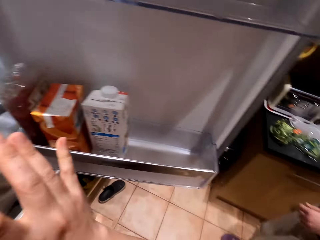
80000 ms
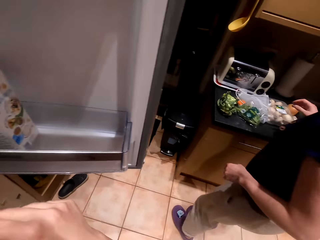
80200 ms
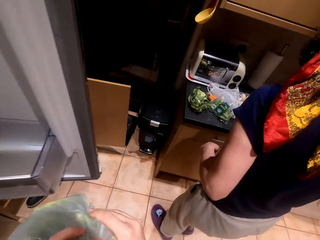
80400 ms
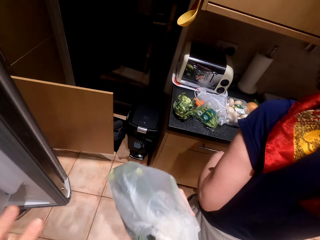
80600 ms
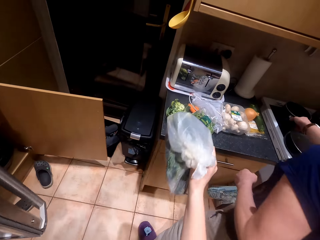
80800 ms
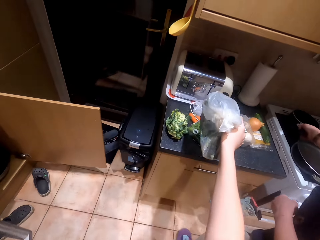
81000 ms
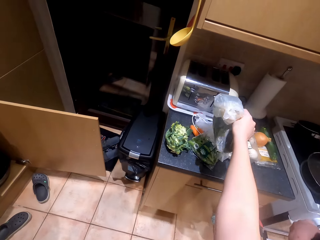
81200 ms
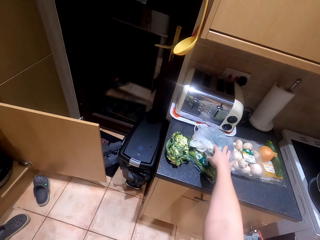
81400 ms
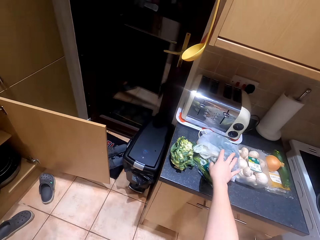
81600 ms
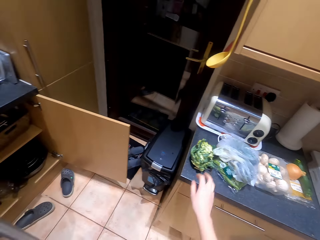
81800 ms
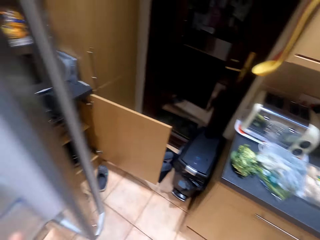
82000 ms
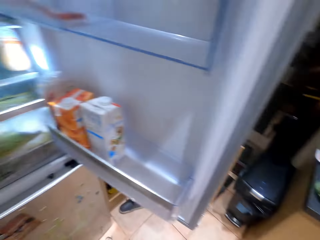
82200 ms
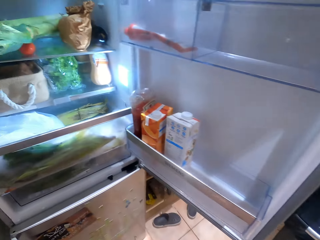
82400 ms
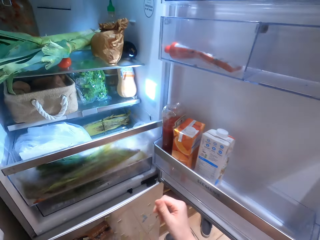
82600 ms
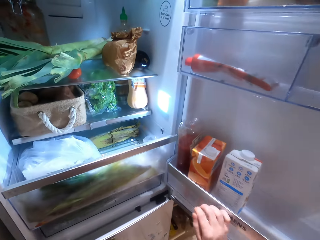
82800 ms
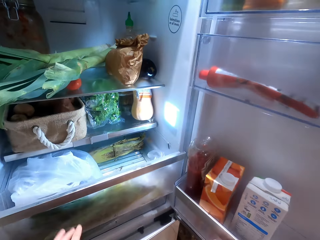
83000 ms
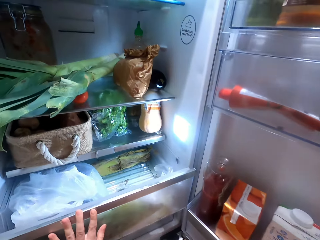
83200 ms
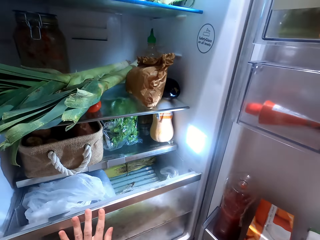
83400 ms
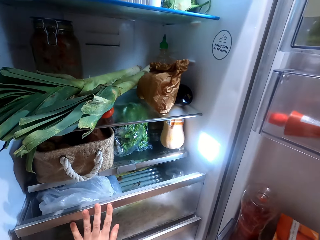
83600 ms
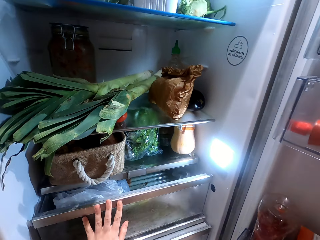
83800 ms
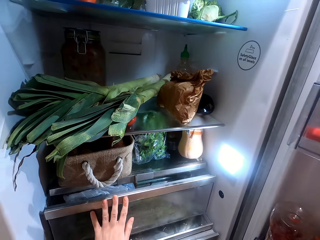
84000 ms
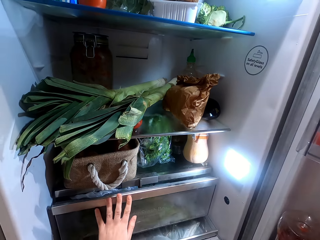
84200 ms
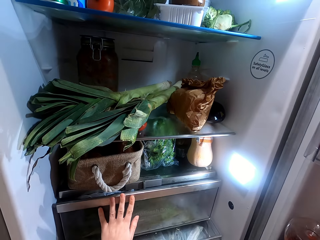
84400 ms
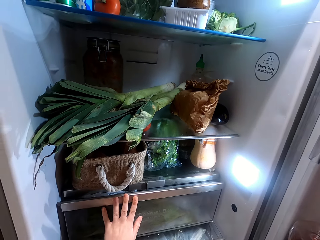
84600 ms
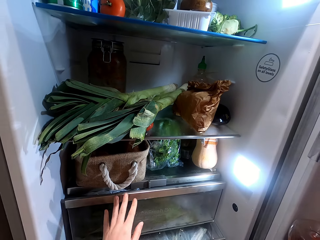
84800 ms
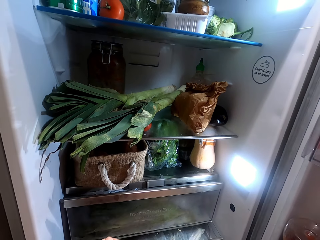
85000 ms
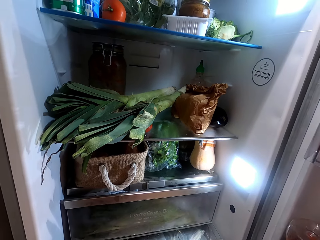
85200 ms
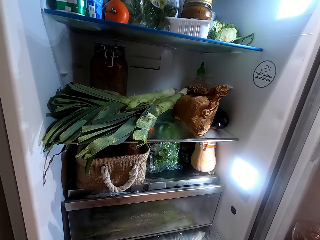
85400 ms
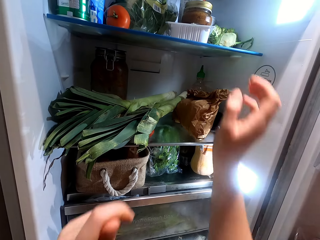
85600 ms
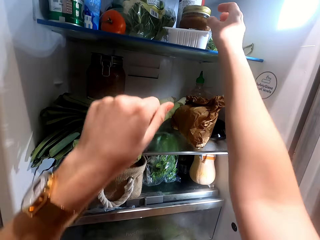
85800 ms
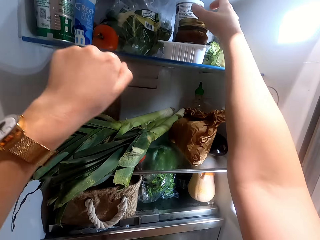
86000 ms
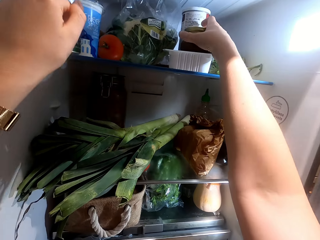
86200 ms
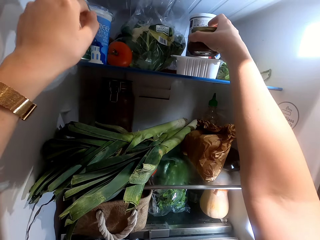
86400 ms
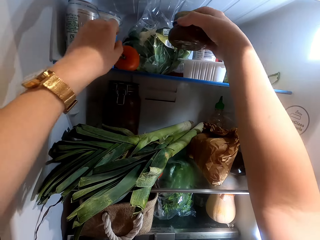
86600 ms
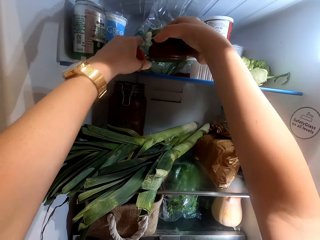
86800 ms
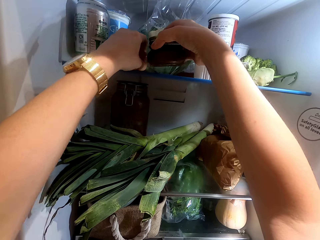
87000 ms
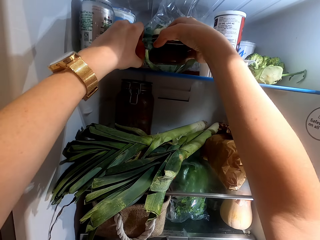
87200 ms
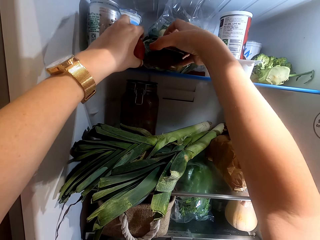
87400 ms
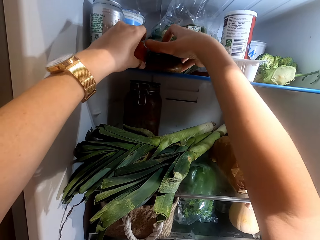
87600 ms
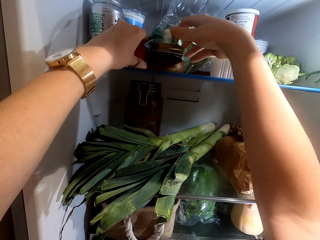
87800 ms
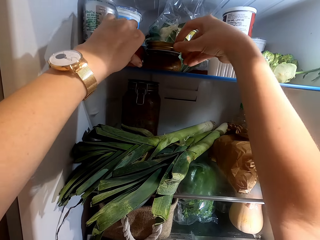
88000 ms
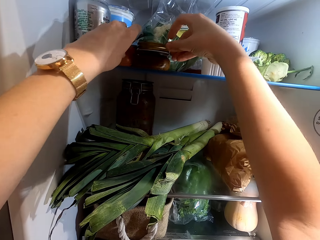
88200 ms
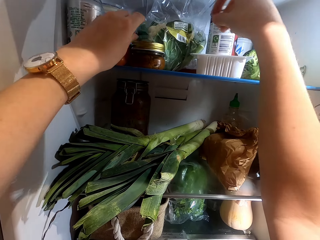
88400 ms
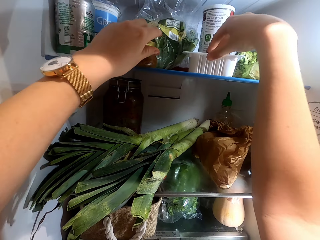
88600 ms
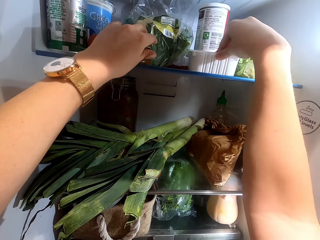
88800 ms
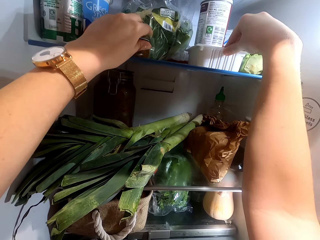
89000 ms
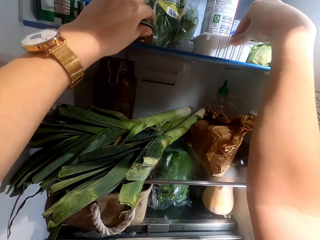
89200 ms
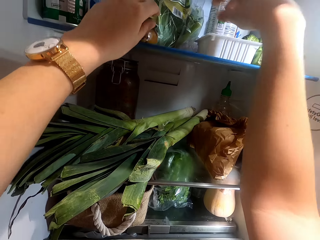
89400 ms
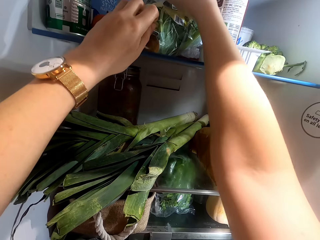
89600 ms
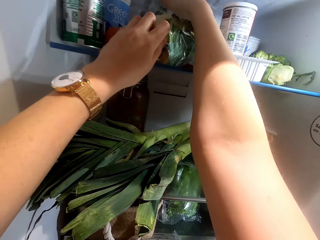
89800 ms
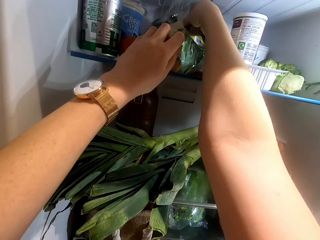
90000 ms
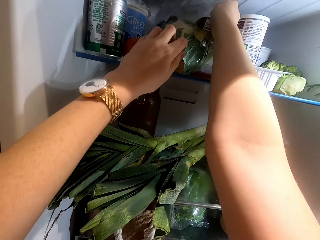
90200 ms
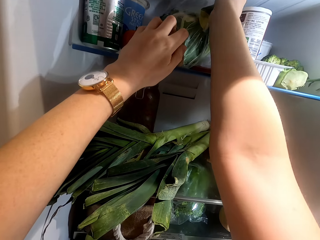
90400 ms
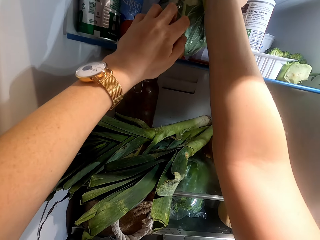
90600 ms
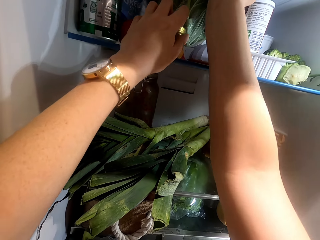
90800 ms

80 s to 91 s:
The camera wearer picks up the package. They drop the package. They close the fridge drawer. They pick up the tin. They drop the tin.

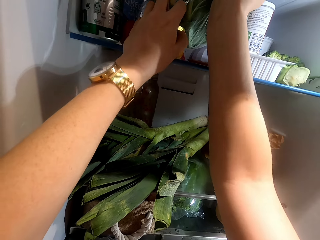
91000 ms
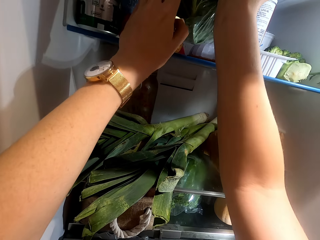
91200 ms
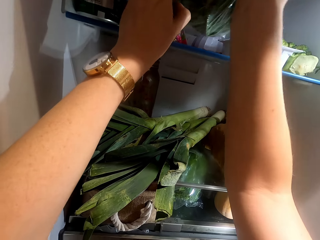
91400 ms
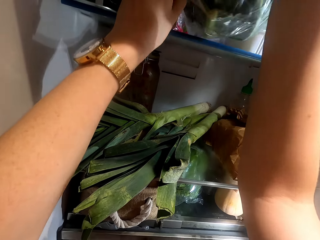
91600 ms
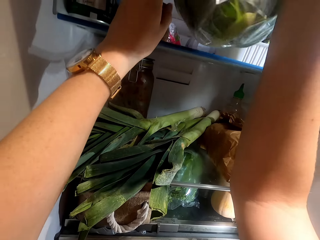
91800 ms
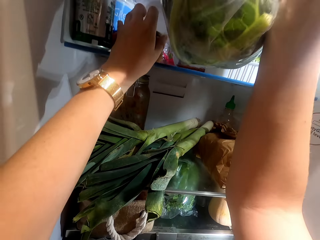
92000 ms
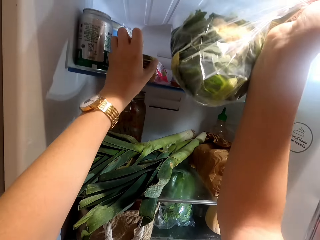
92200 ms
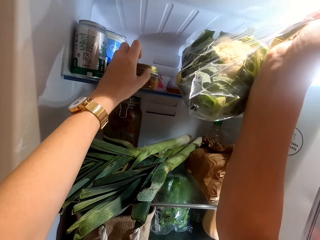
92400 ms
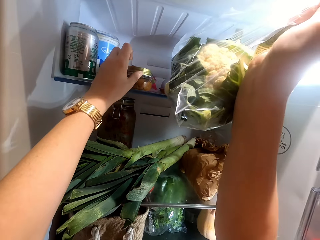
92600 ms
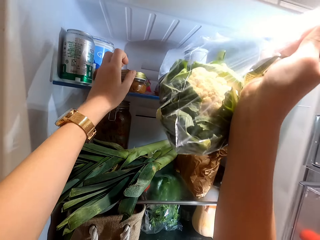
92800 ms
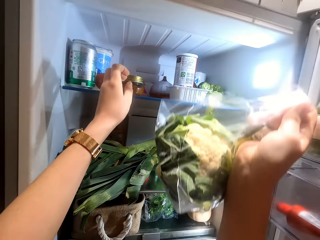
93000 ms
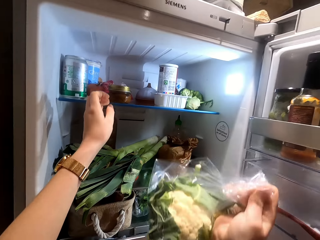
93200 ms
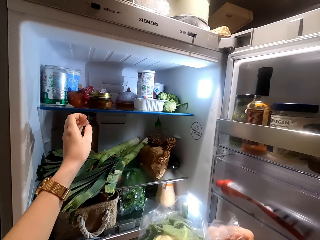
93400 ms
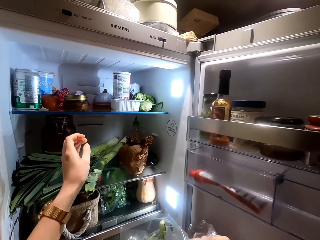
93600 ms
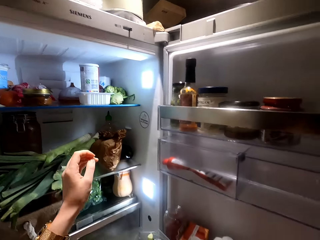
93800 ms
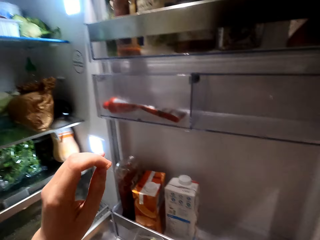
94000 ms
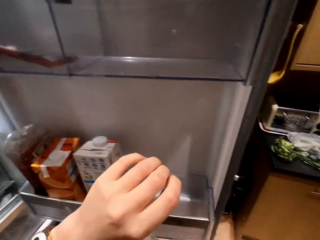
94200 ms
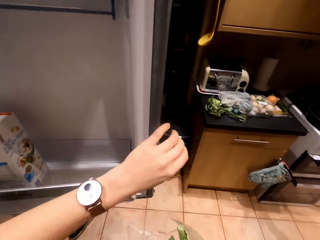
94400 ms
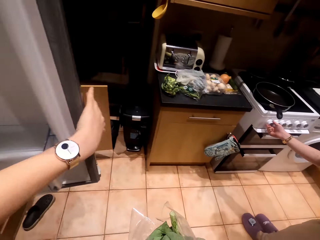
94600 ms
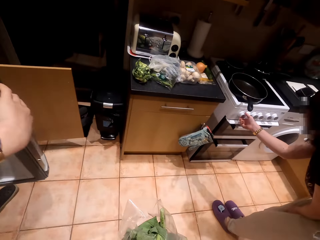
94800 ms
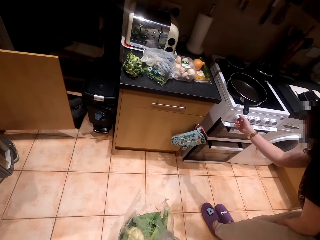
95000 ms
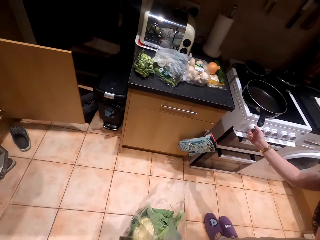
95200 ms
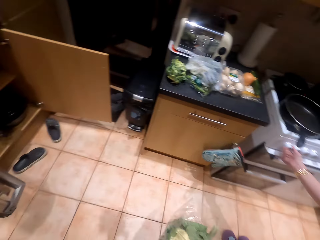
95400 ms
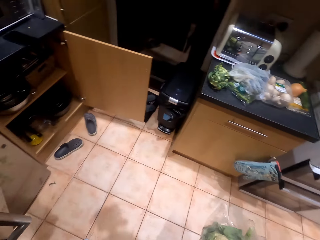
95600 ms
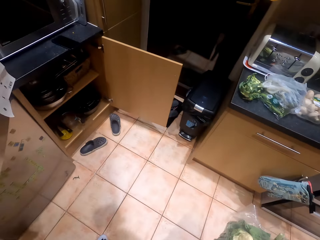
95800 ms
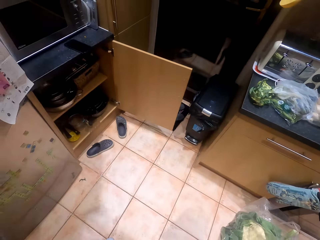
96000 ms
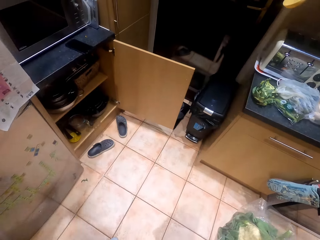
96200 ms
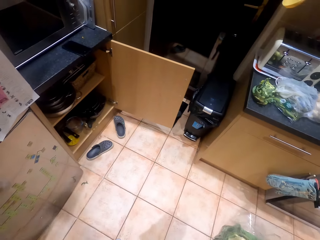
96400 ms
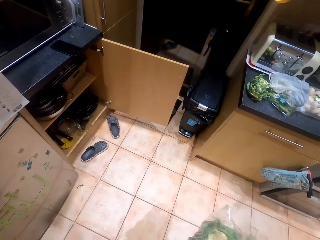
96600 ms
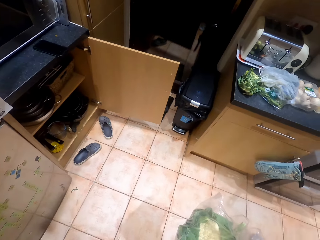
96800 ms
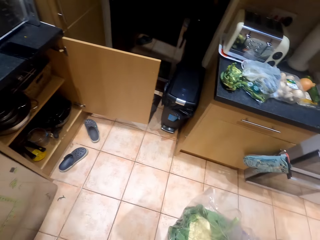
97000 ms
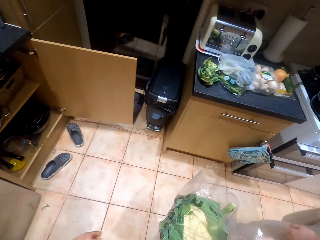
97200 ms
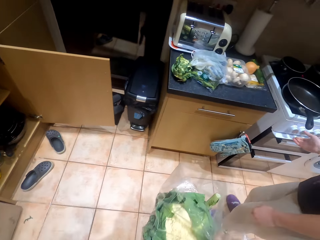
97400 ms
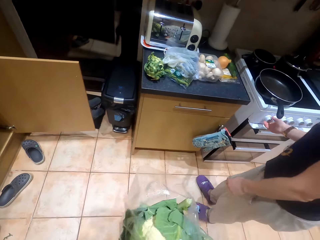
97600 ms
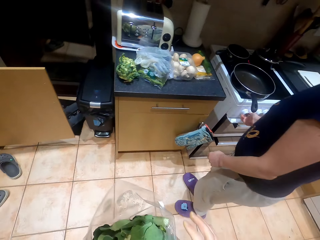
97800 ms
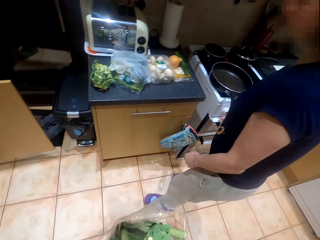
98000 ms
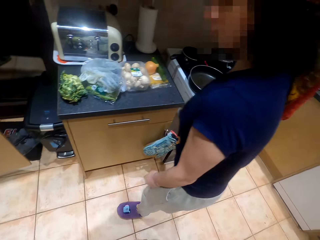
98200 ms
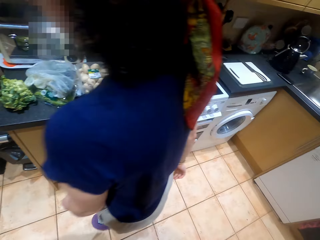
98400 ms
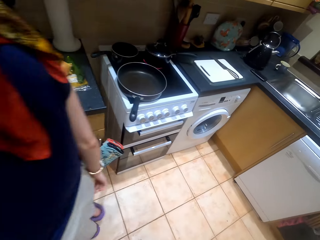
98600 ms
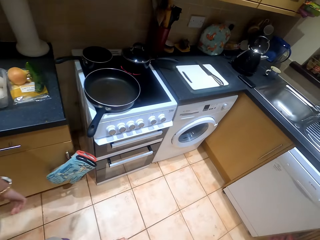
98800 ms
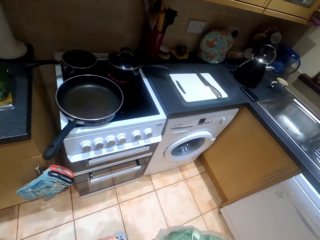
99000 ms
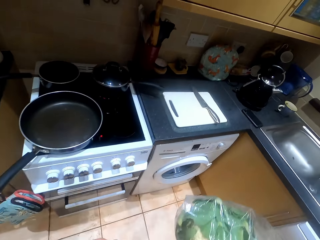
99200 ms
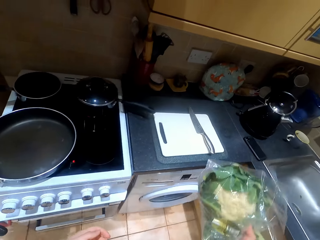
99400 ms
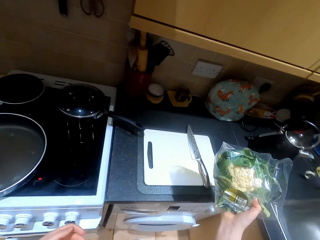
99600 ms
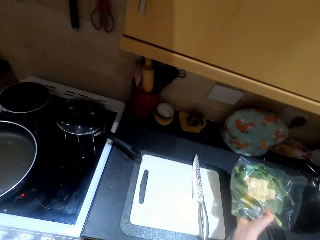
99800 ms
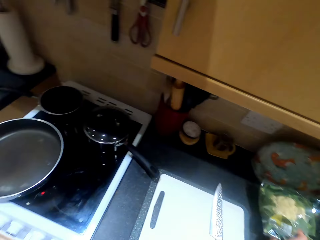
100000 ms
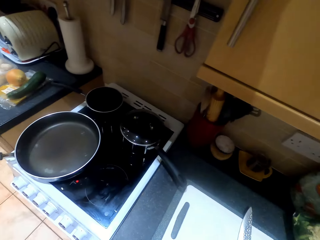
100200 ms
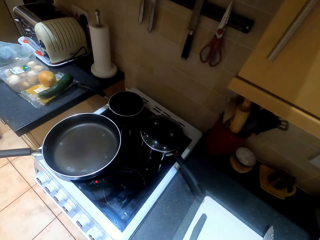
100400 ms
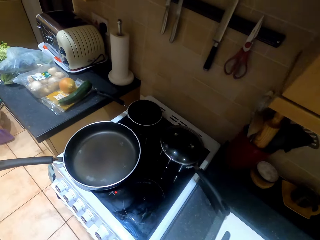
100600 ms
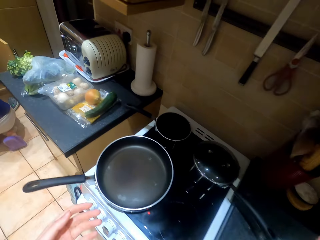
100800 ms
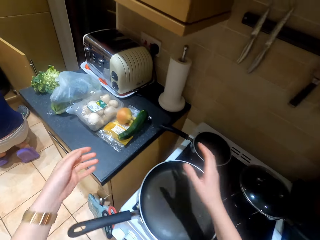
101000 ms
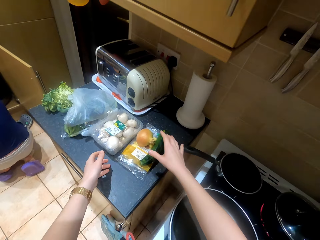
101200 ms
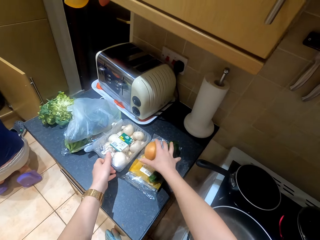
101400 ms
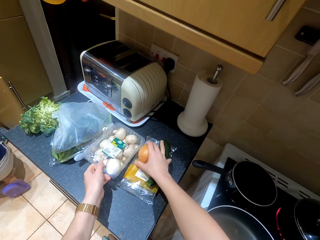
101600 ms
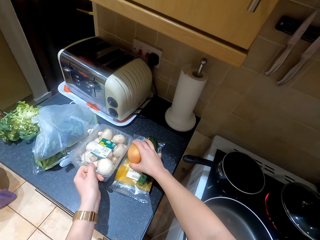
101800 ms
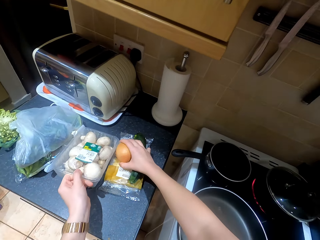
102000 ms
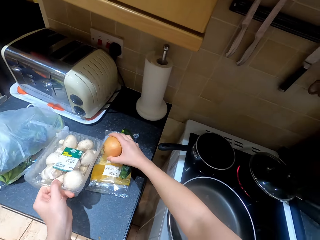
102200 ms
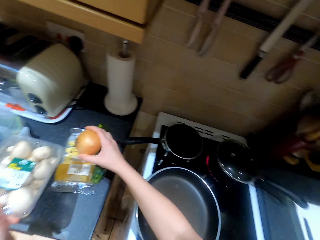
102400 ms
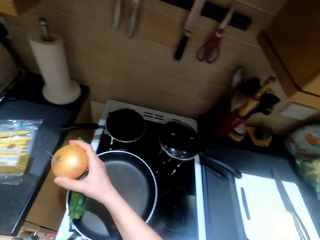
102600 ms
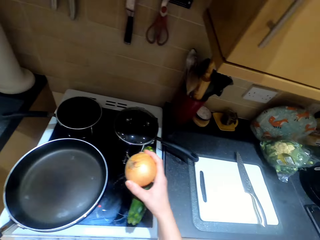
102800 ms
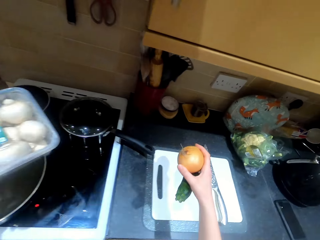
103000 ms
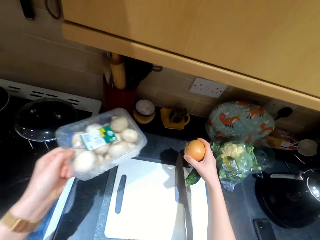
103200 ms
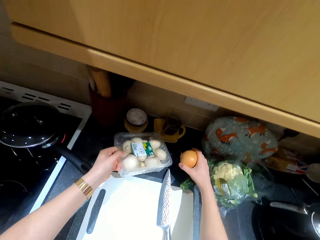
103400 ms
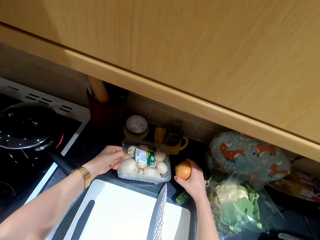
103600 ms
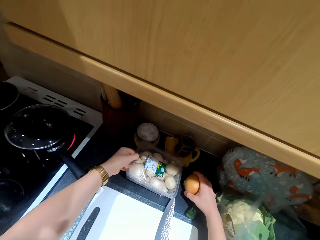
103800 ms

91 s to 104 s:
The camera wearer picks up a cauliflower. They close the fridge. They drop the cauliflower. They pick up a mushroom, an onion and a cucumber.
